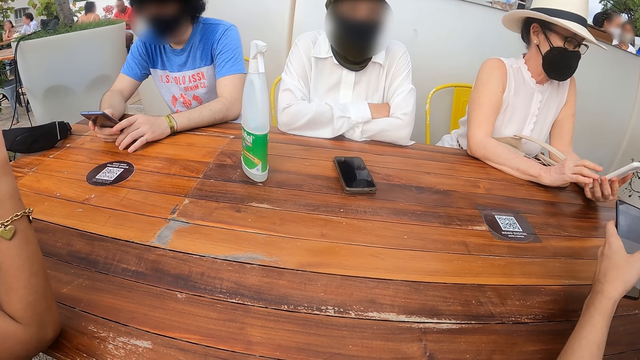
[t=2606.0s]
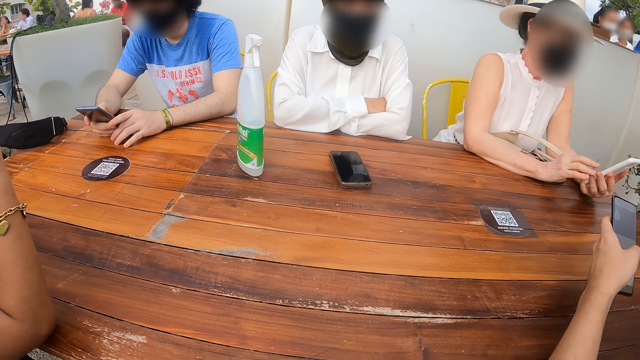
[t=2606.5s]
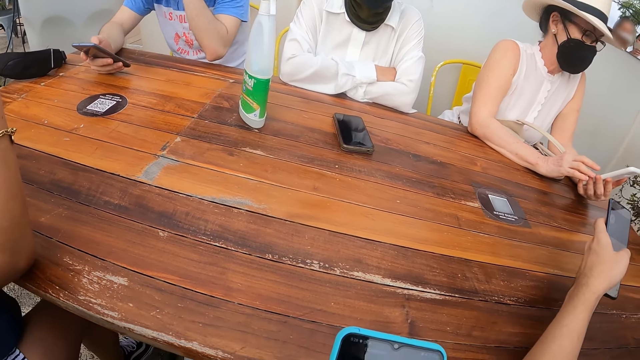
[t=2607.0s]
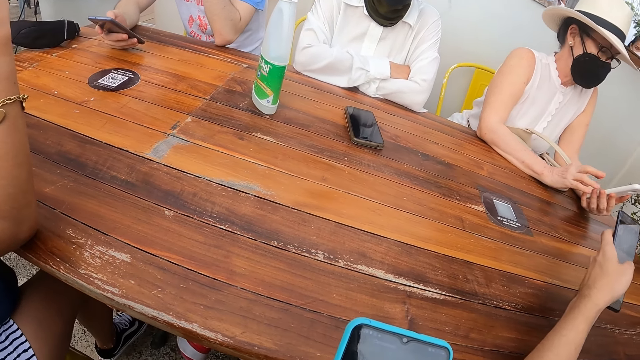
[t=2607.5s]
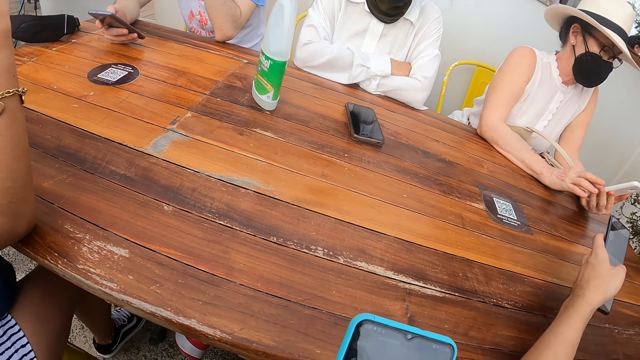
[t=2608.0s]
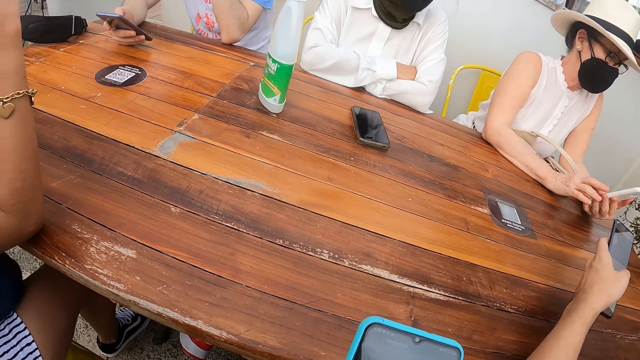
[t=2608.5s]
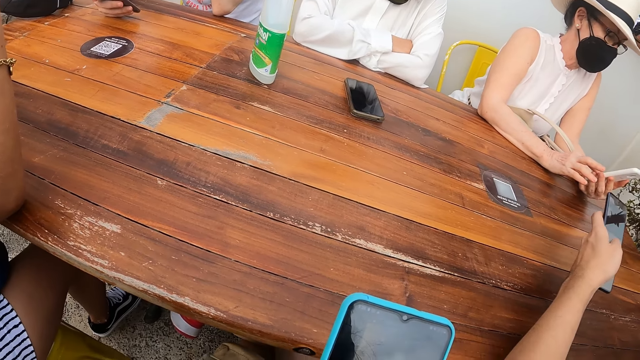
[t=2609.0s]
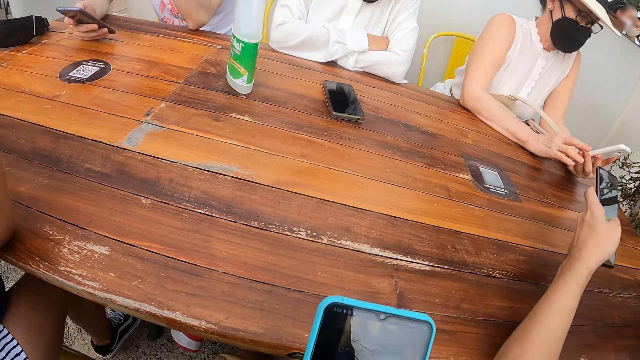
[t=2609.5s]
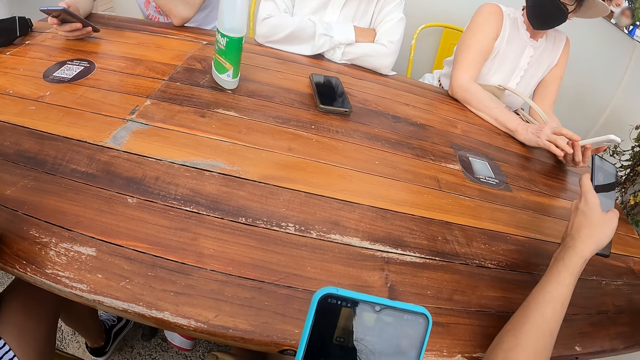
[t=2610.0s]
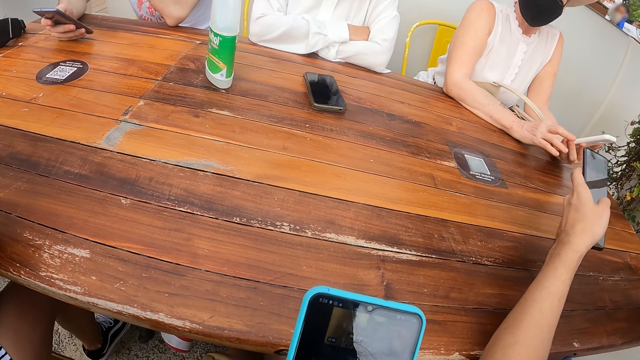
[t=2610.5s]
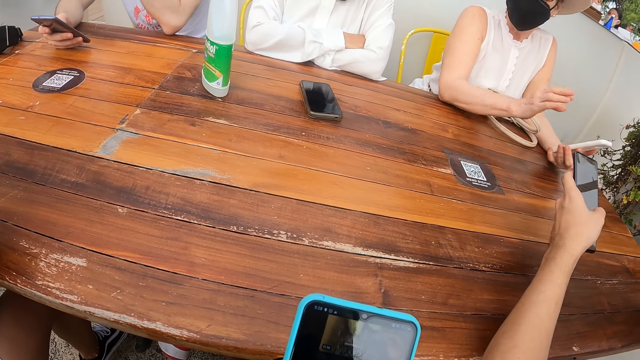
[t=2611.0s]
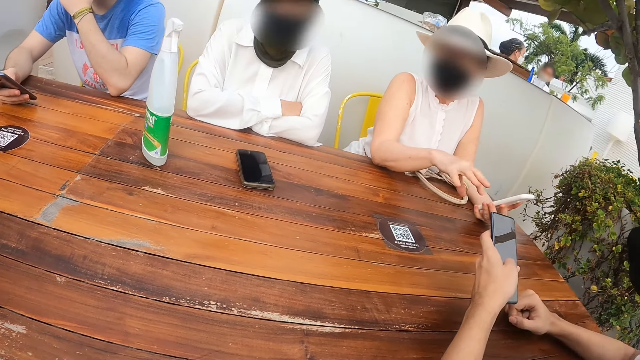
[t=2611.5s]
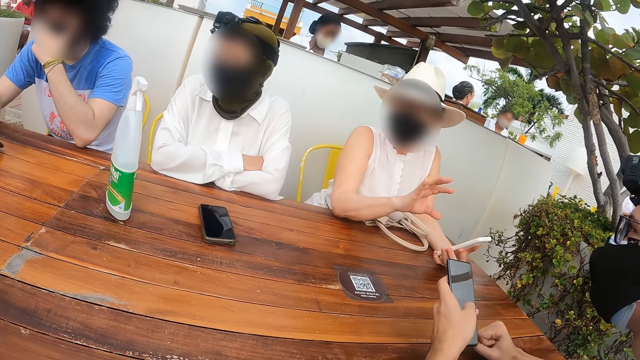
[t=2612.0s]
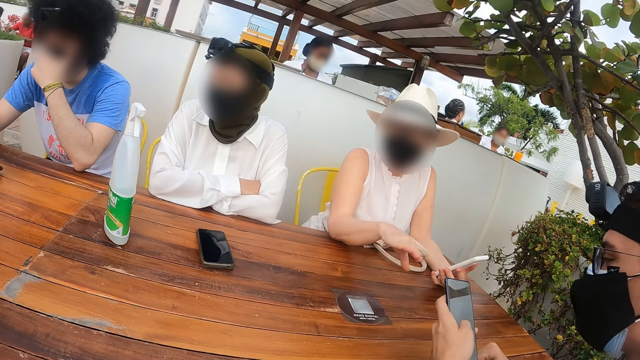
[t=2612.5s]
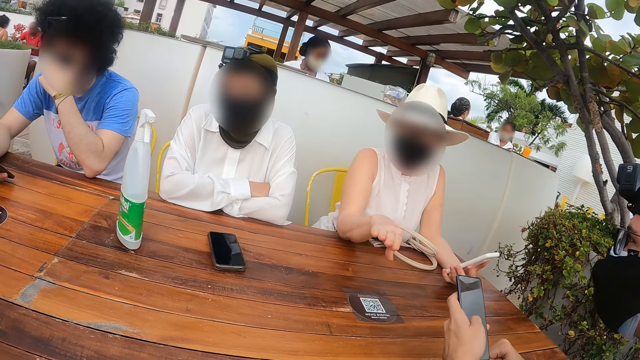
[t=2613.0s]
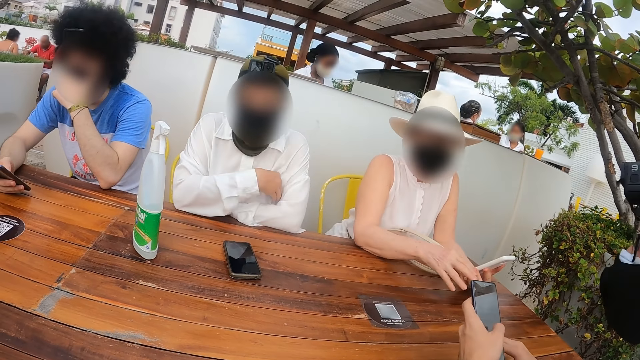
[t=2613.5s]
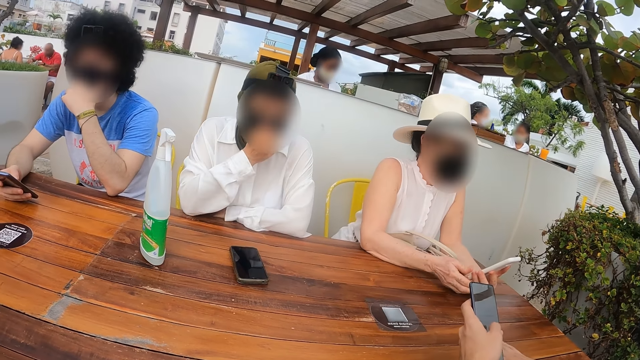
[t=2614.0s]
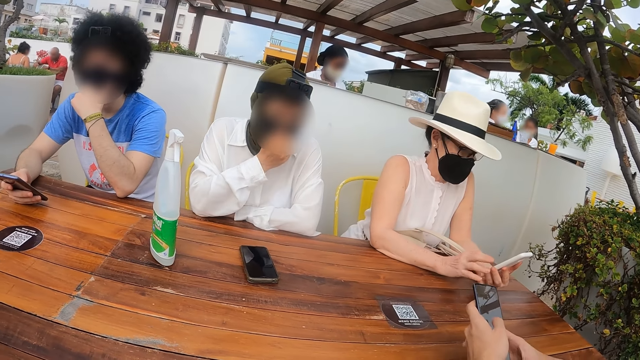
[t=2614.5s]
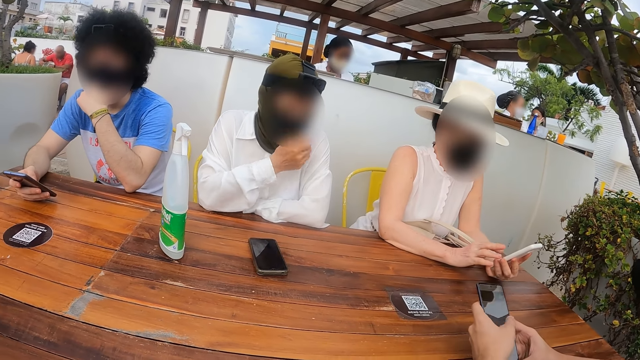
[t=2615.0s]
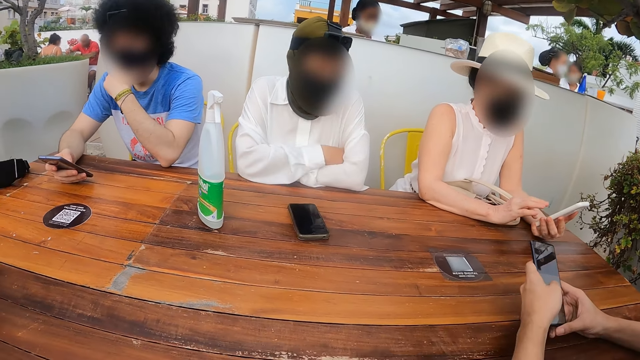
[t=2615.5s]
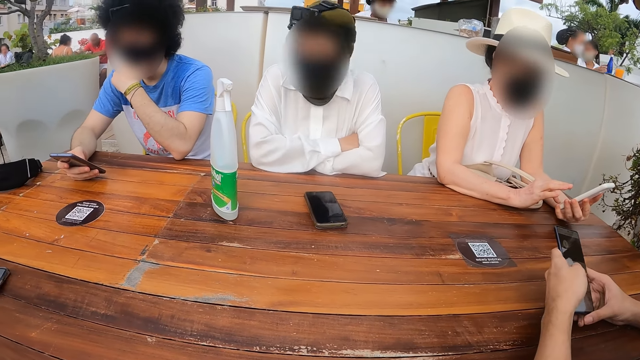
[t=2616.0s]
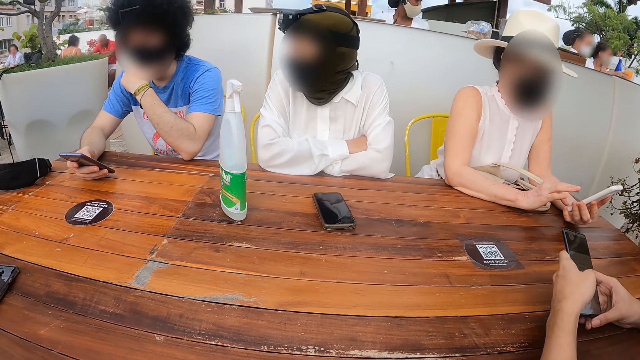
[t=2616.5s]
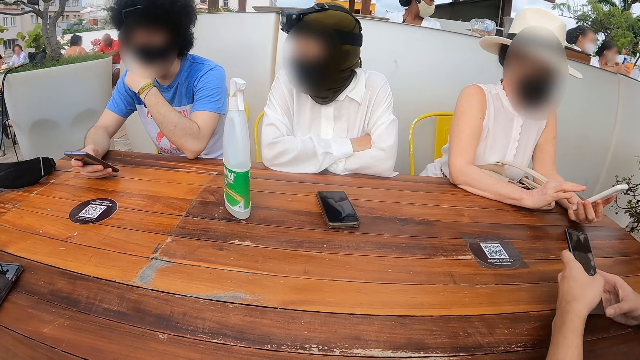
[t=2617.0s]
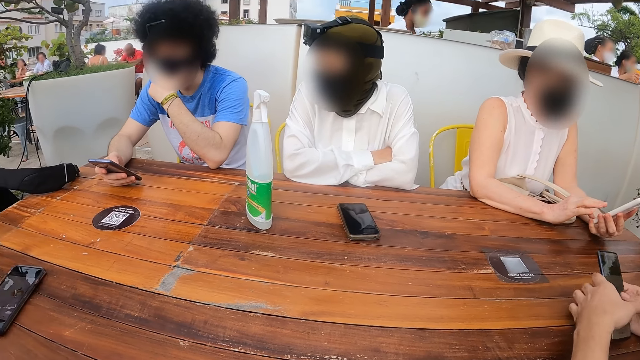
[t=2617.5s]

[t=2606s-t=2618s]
The camera wearer uses the phone. They look around.

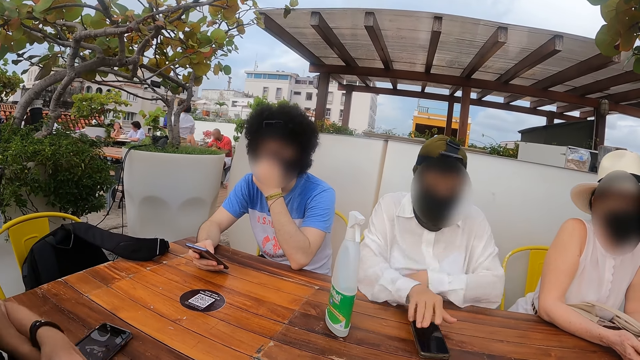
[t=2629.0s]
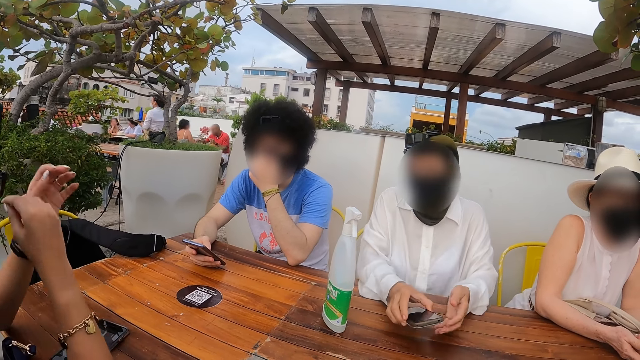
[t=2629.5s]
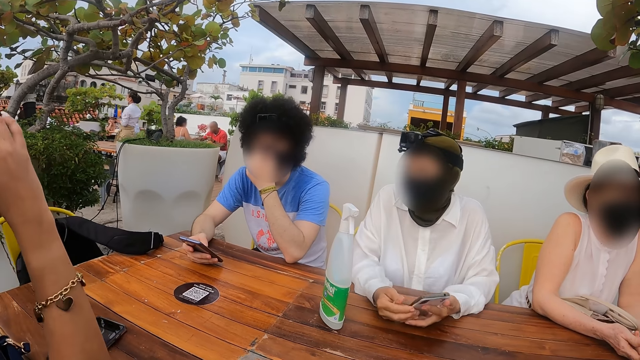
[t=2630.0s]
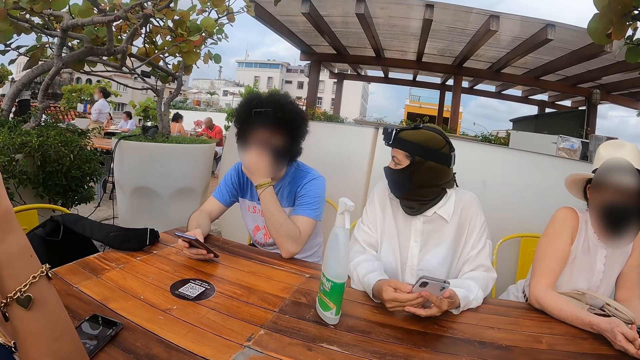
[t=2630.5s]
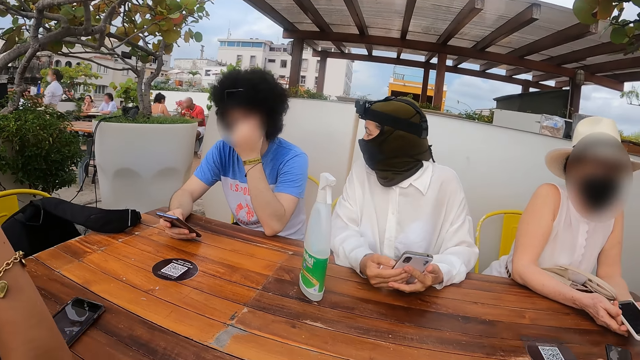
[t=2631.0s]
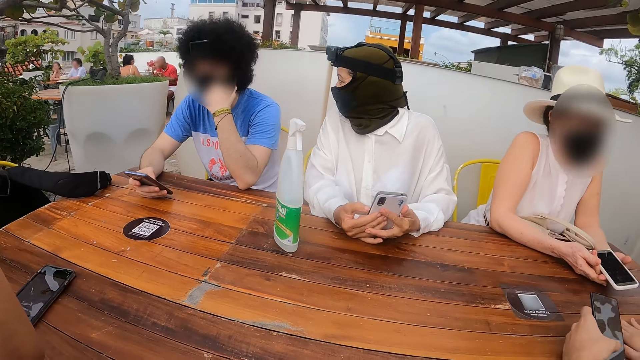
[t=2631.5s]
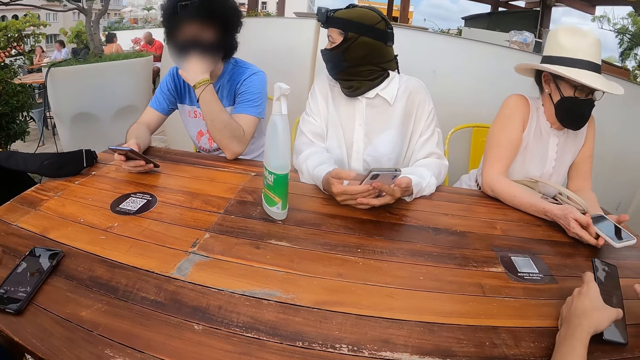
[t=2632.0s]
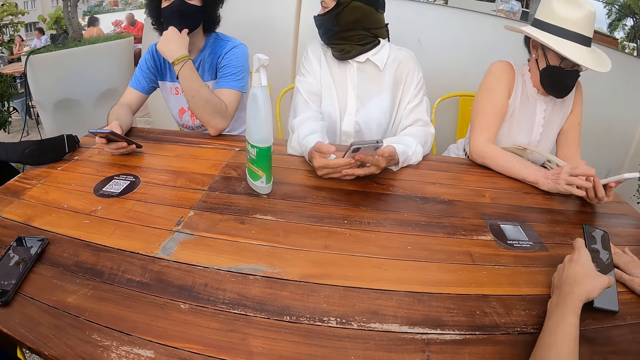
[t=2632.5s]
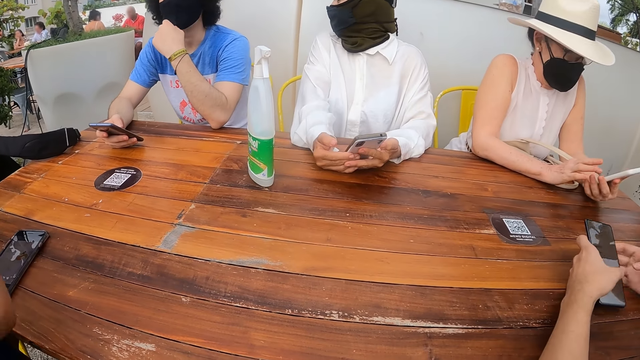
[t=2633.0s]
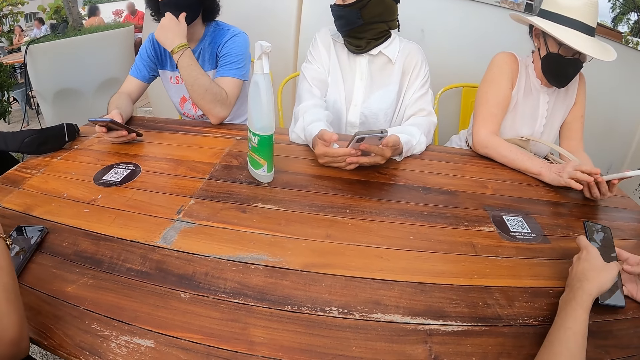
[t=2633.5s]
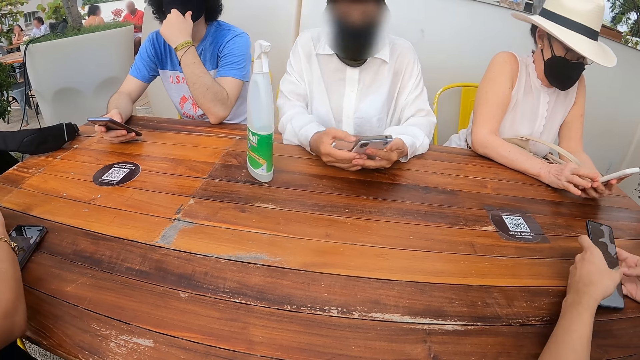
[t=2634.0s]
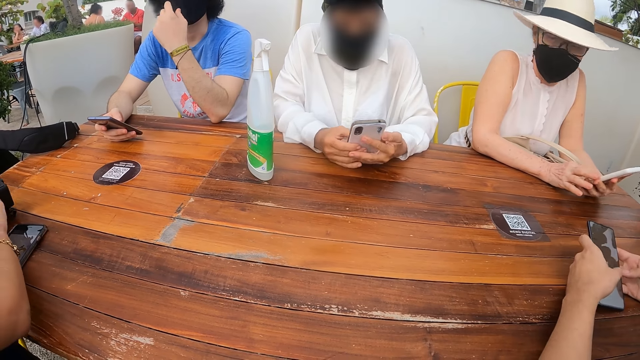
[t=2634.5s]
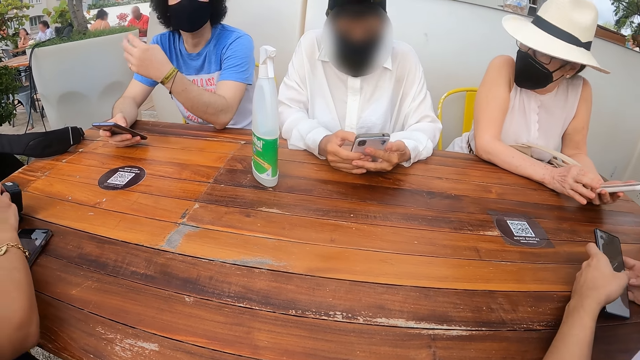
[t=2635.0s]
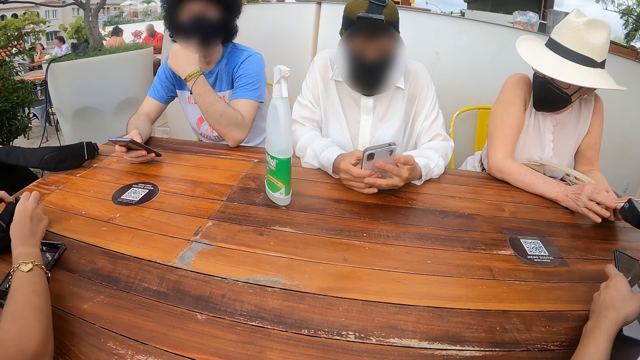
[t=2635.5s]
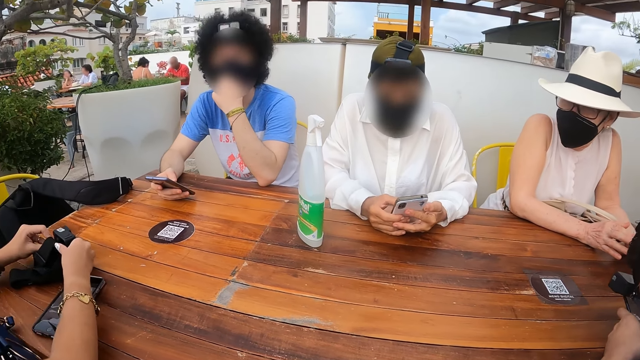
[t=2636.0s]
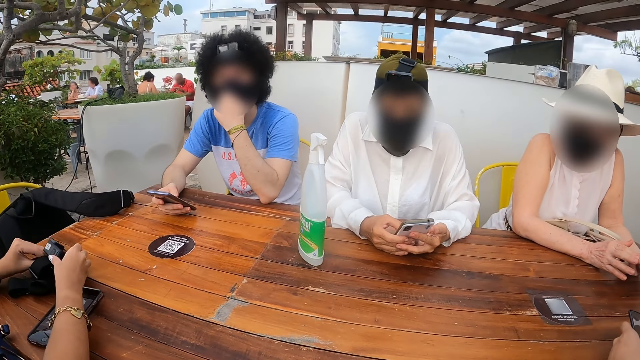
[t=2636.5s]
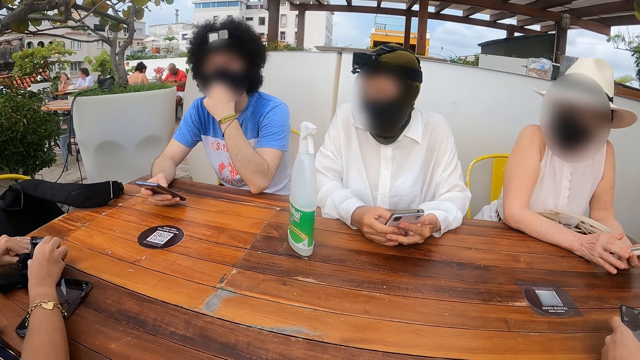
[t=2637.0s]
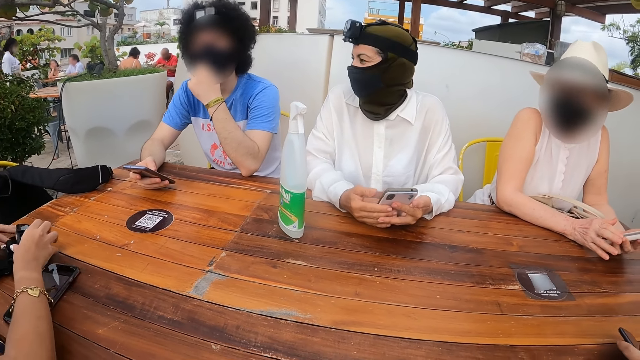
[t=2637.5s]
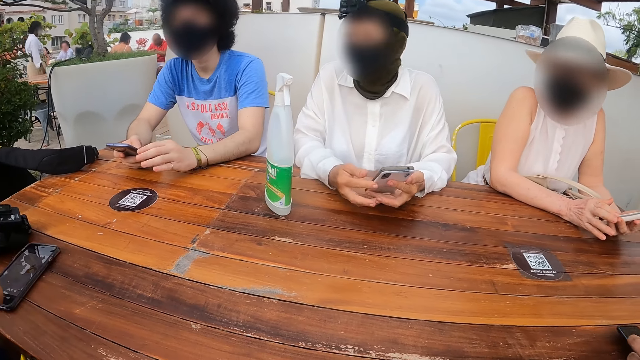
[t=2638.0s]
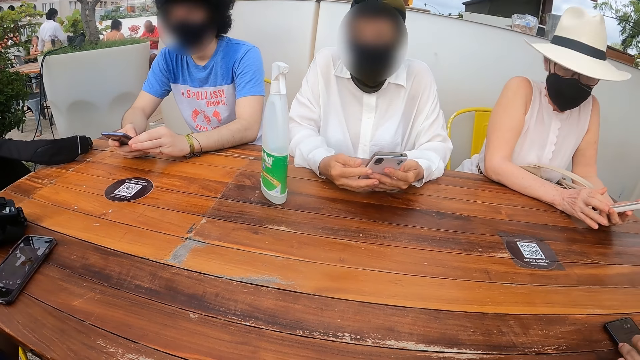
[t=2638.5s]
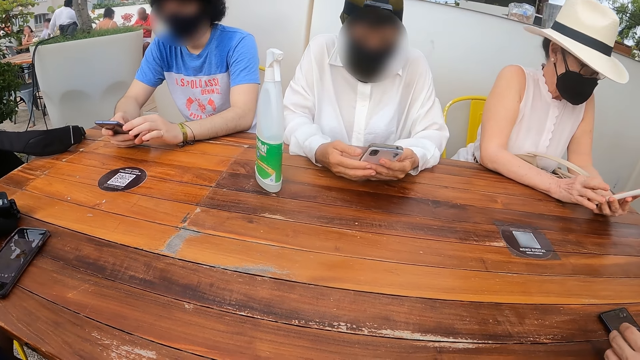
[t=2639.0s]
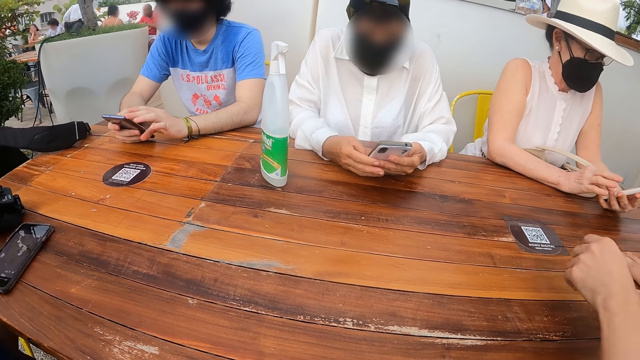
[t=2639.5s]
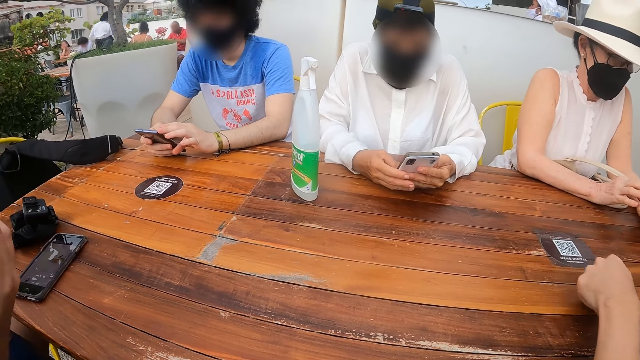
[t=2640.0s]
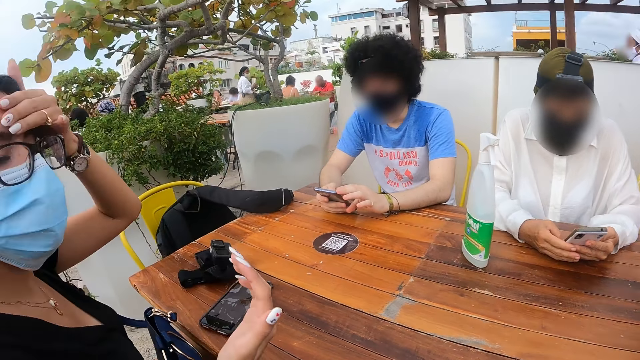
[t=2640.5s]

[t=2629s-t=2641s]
A woman picks up a phone from the table. The woman uses the phone. Another woman places a camera on the table.
